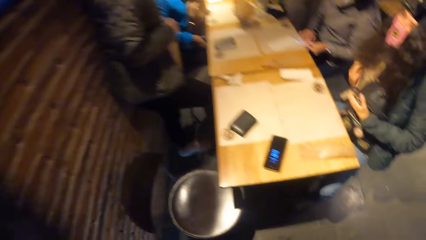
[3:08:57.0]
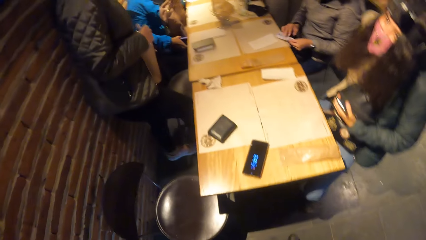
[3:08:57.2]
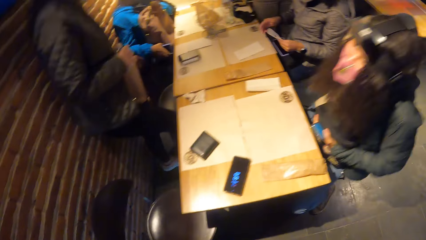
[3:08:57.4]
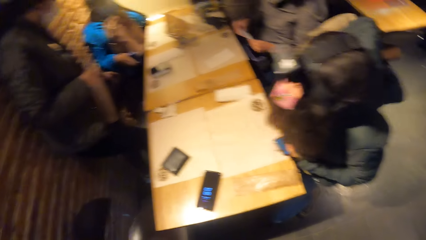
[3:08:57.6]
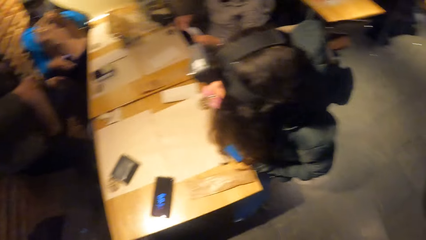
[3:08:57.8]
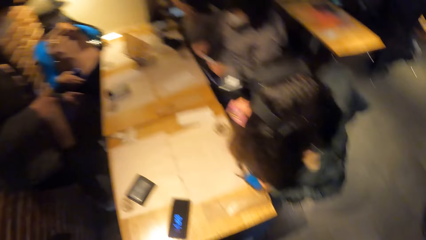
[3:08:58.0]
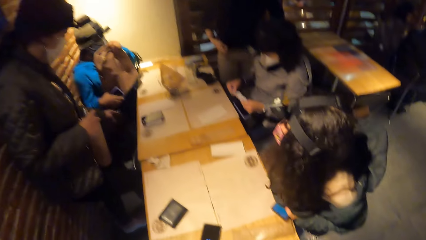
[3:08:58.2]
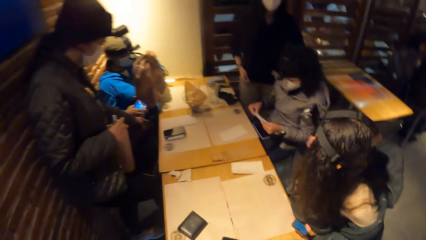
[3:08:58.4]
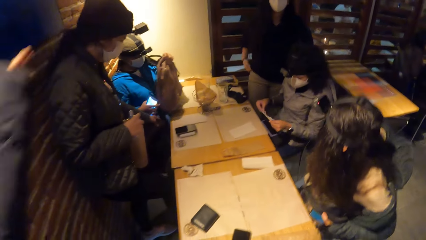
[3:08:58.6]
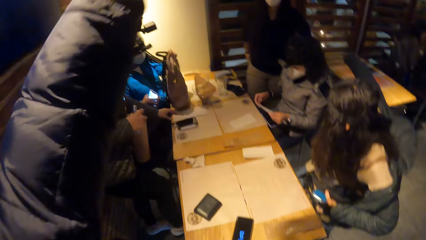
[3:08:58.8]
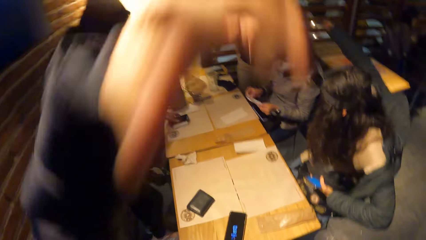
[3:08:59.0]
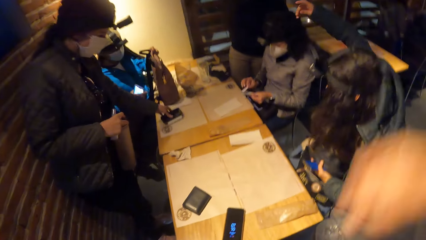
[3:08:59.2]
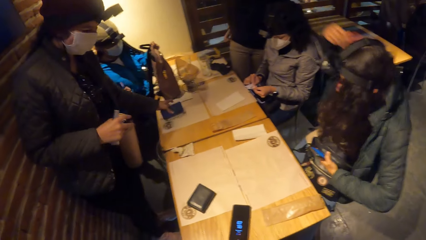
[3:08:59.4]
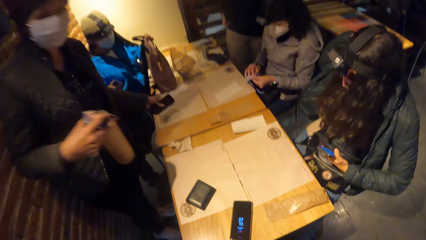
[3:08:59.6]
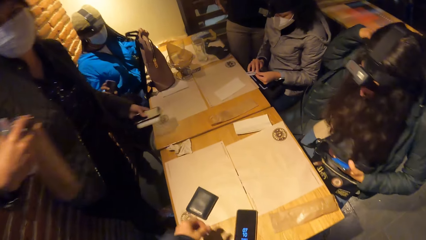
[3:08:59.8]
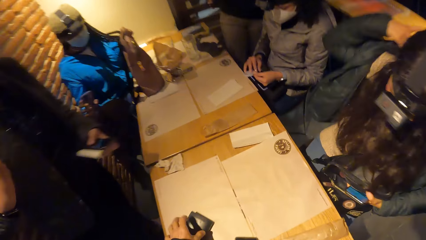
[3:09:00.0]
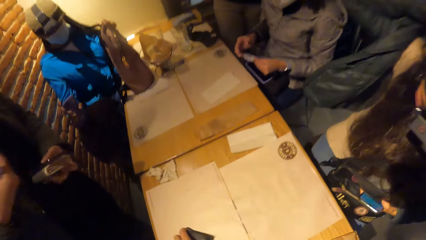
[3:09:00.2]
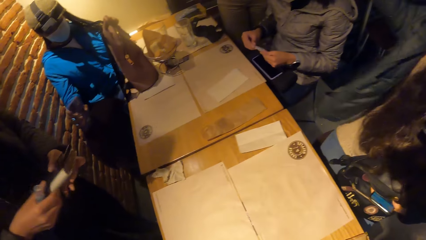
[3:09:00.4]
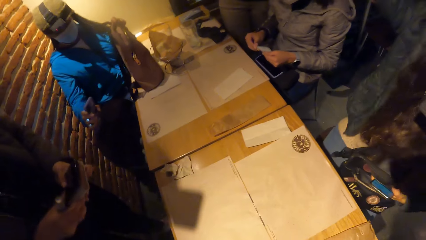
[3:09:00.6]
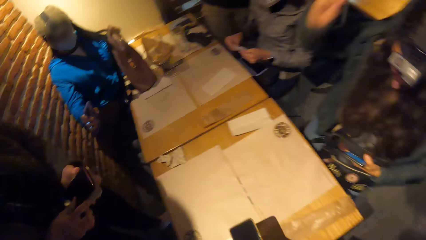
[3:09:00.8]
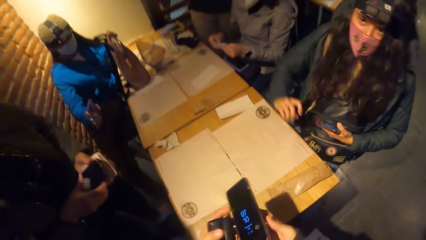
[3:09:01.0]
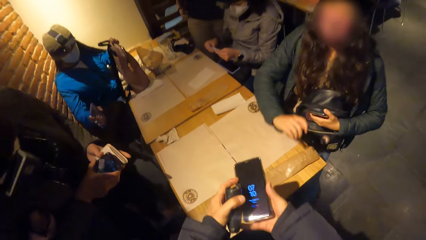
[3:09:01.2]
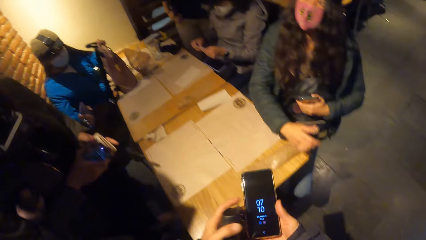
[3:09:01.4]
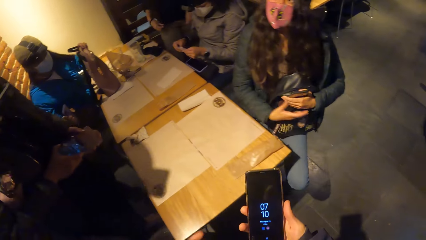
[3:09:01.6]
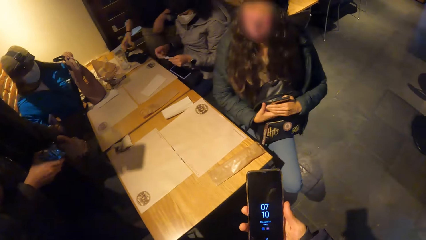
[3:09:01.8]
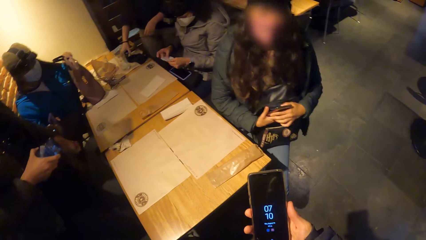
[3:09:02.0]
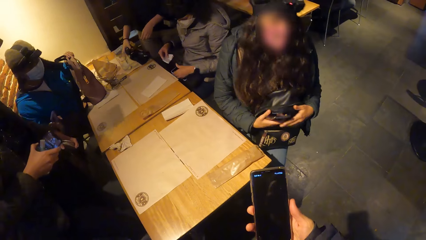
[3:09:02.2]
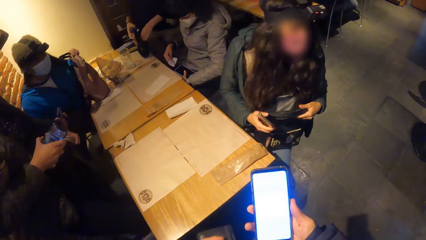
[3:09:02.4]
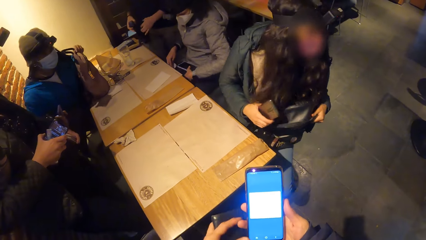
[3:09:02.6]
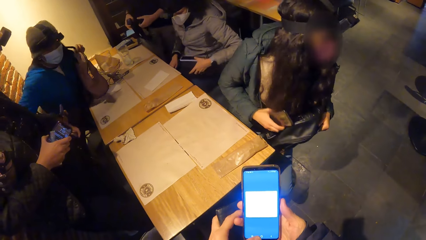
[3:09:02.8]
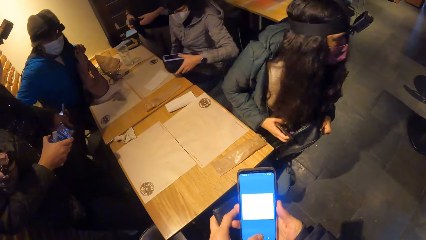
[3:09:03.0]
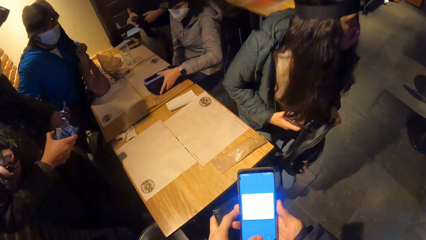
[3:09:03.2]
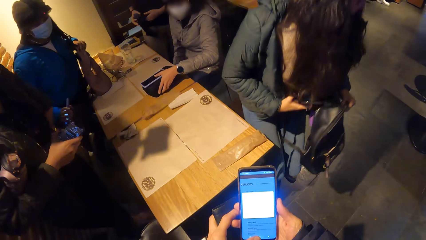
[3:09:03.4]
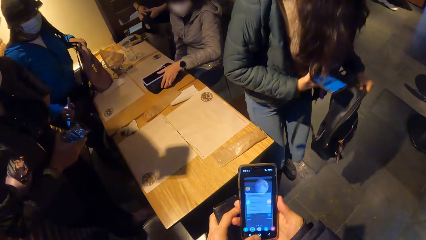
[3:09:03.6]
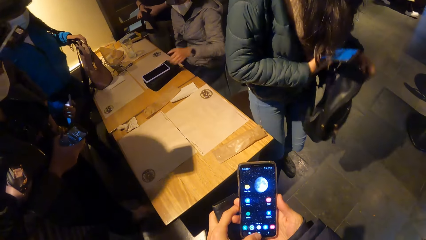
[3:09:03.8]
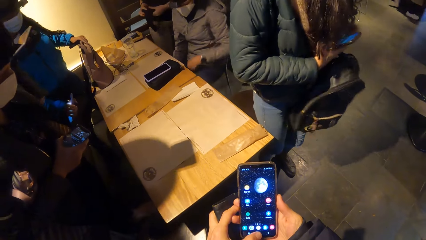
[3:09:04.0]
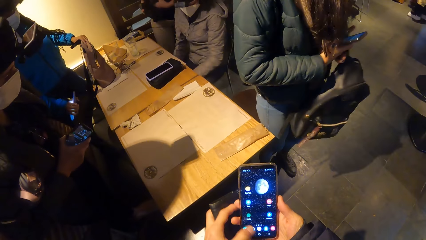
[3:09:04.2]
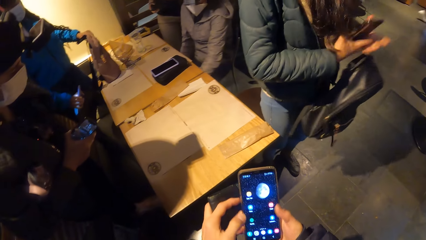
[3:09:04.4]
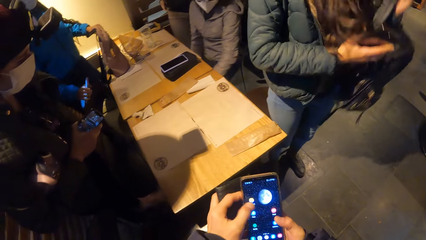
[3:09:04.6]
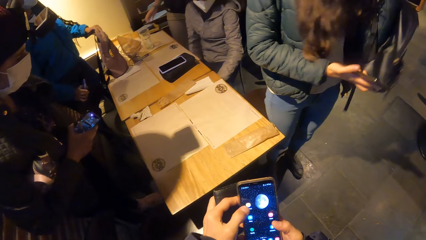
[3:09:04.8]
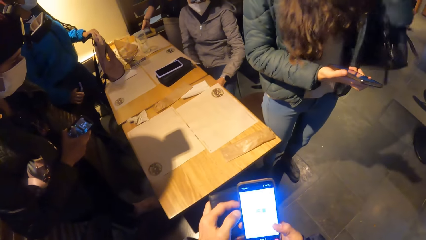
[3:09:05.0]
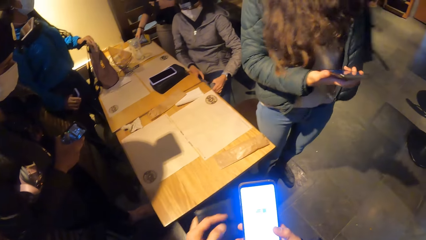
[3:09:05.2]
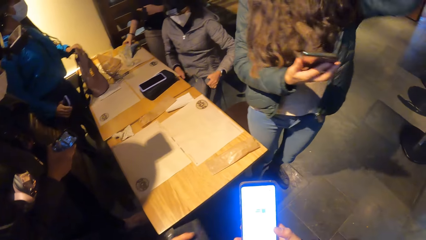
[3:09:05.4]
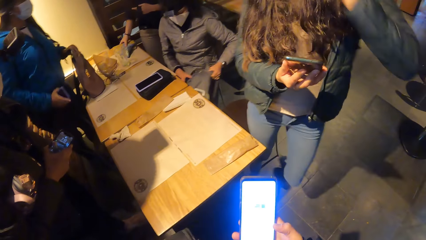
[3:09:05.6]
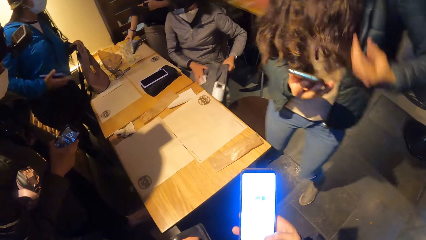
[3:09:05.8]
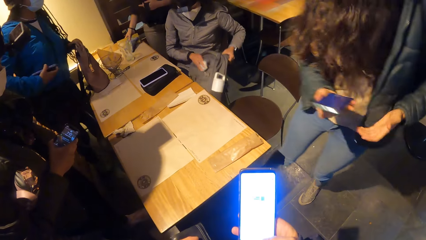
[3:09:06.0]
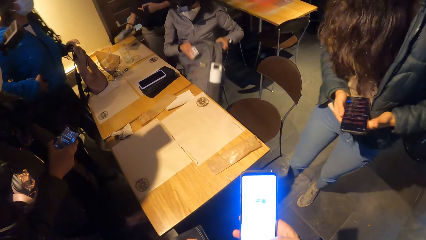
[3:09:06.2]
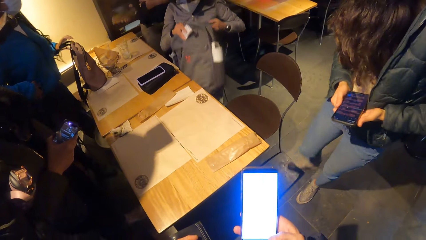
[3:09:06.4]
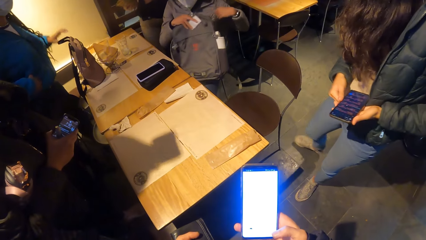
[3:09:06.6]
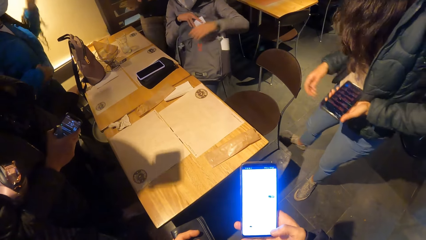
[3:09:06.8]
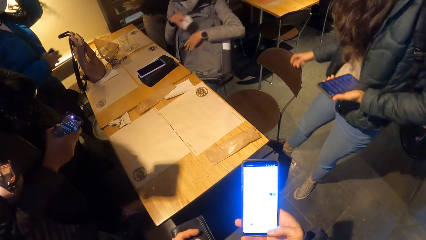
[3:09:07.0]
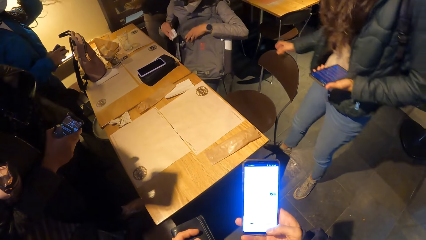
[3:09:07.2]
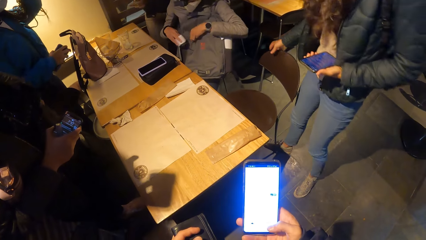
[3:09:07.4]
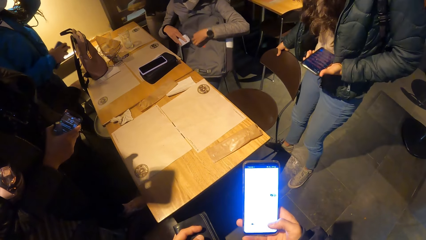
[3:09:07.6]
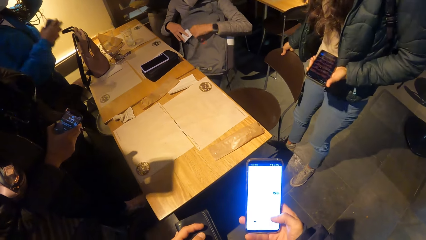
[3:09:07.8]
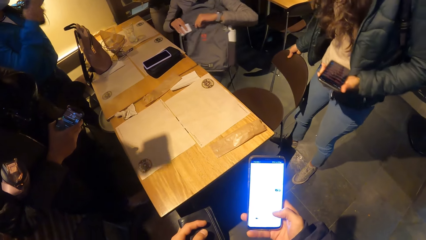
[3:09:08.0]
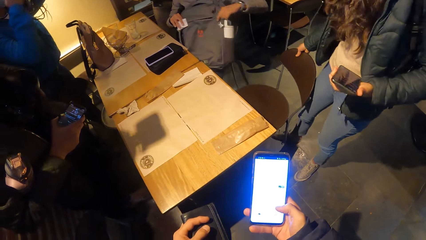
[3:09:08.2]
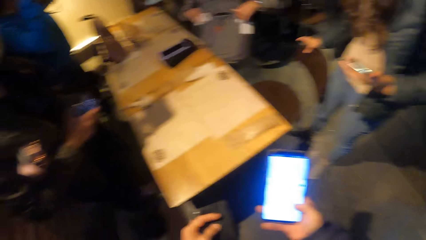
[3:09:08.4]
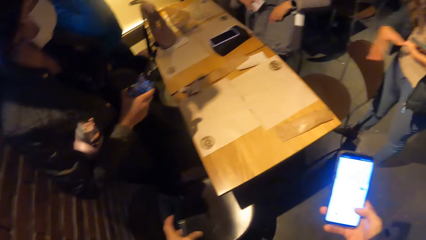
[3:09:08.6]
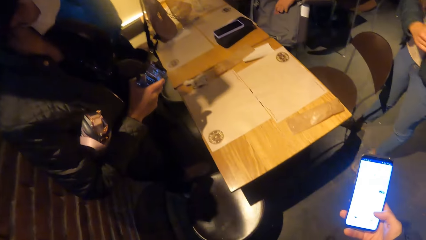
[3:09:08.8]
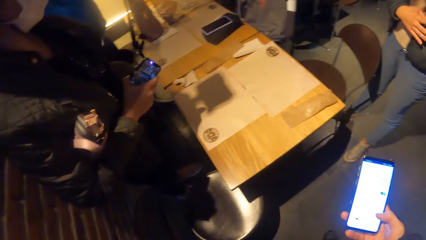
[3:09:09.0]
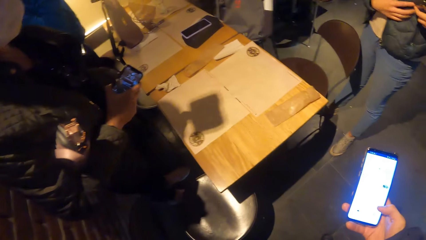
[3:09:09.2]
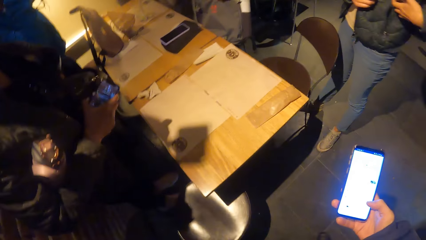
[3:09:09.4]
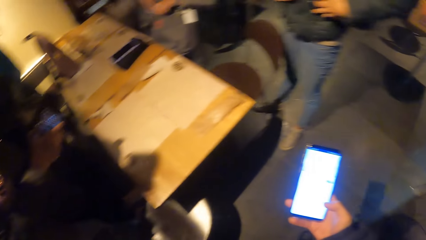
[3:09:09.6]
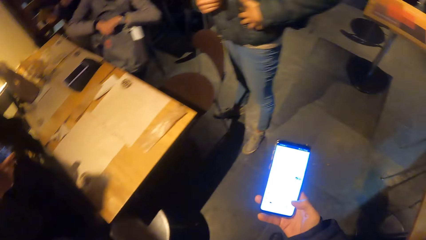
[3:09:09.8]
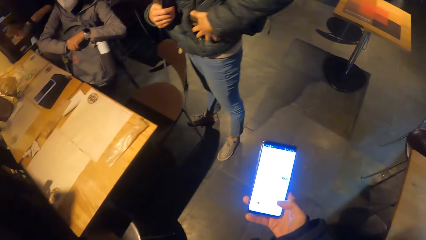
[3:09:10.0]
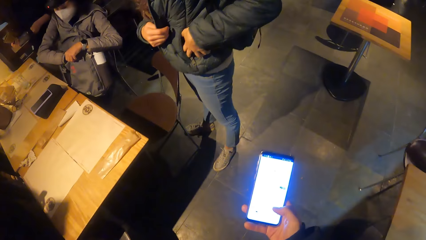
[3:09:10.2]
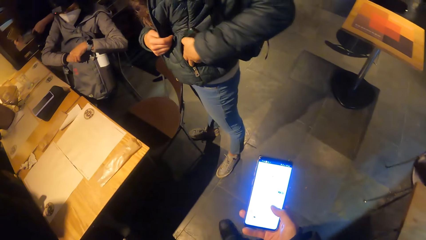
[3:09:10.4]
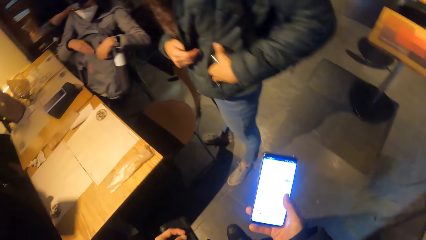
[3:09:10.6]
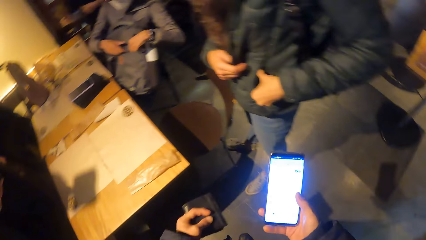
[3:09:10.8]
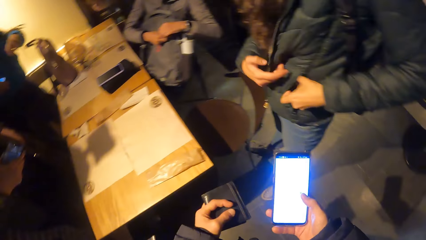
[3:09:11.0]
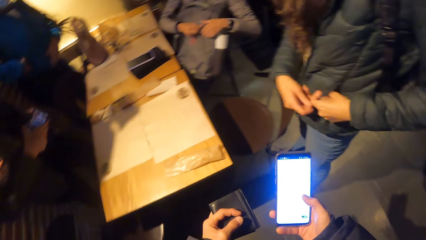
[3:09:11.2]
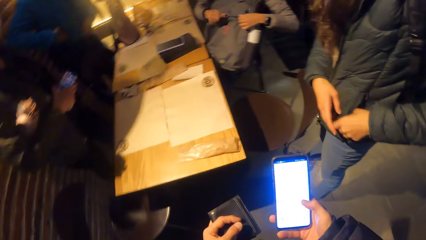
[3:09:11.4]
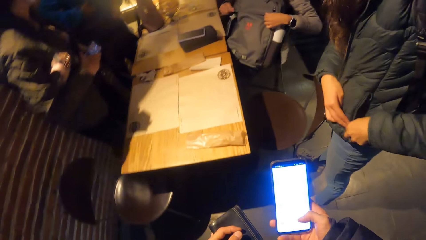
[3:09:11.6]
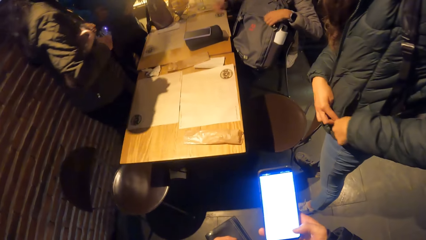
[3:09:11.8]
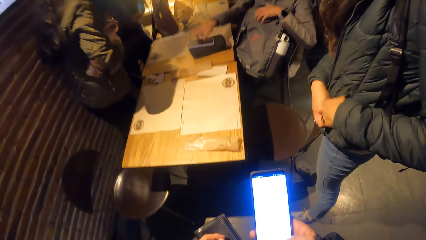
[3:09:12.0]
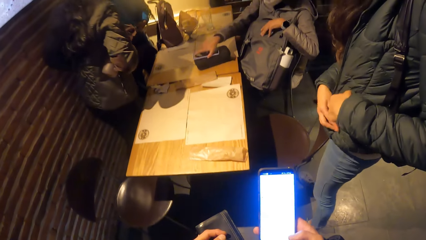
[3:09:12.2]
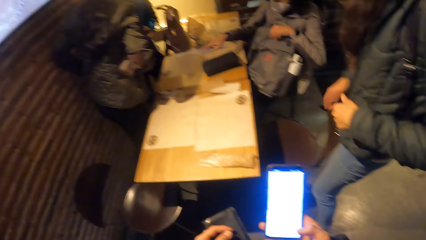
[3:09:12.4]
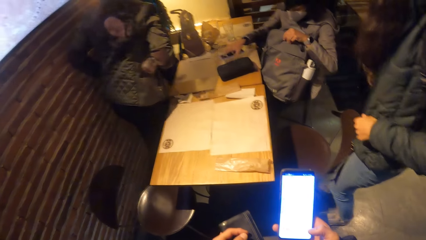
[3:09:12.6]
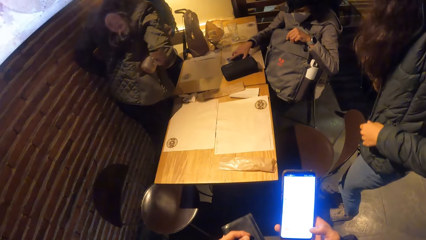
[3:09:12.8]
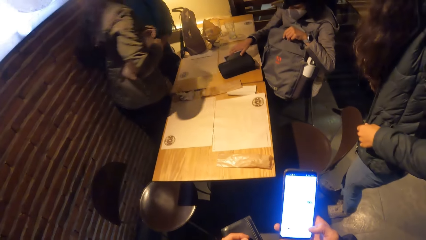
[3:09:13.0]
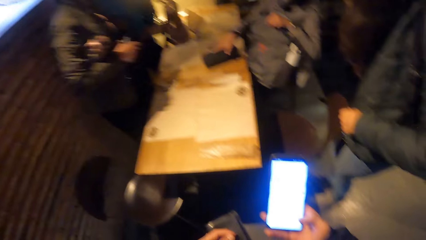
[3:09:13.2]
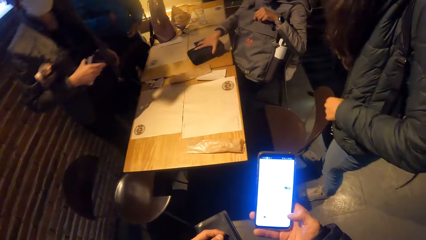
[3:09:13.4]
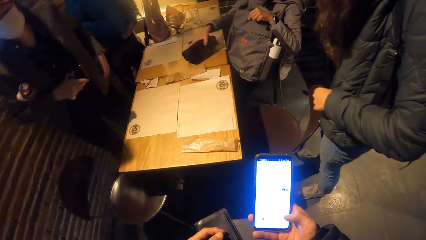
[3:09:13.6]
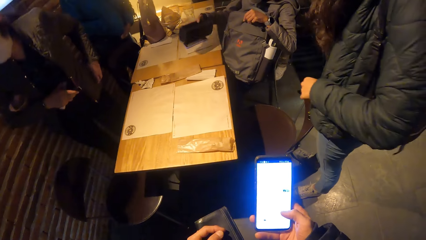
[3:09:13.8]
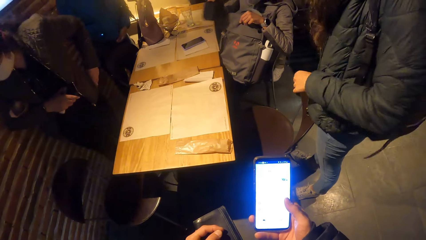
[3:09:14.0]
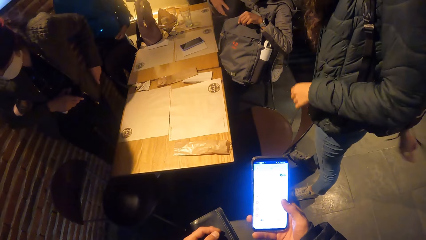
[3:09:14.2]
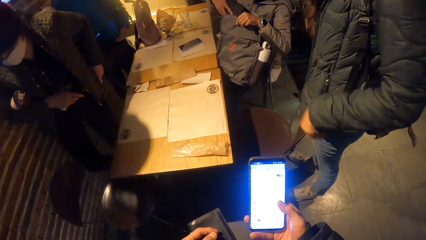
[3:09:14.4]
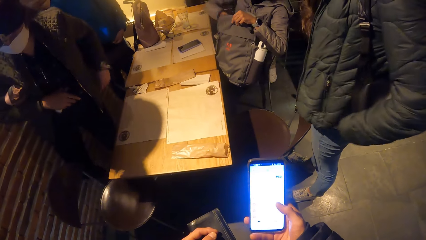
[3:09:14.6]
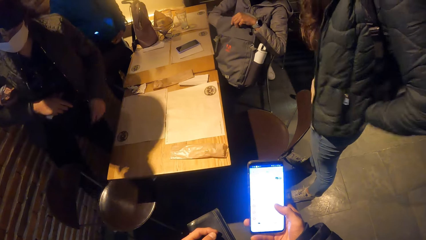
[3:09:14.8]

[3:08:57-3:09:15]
A lady wears a jacket. A woman drops a handbag on the table with her left hand. A second woman picks a phone from the table with her left hand. The camera wearer wears the jacket, picks a phone and a wallet, and operates the phone with both hands. The lady and the first woman stand. A third woman drops the phone and a purse on the table with her right hand. The lady carries a backpack. The third woman picks a bag from the floor with both hands. The lady passes the phone on the right hand. The first woman adjusts the camera. The third woman unzips the bag with her left hand and puts a receipt in the bag. The lady puts the phone in her jacket with her left hand. The third woman zips the bag with her right hand. The lady zips the jacket with her left hand. The first woman adjusts the phone in the pocket. A man looks around. The third woman picks the phone, places the phone on the table, picks the purse from the table with her right hand, and puts the purse in the bag with her right hand.
